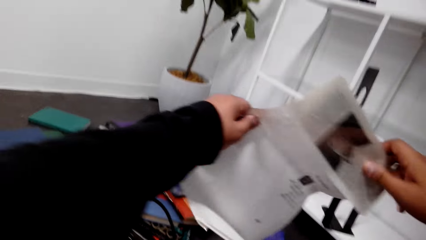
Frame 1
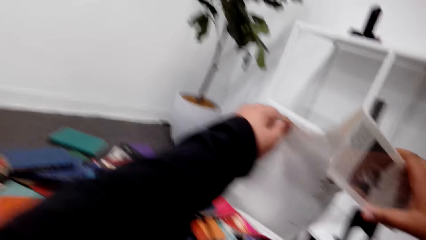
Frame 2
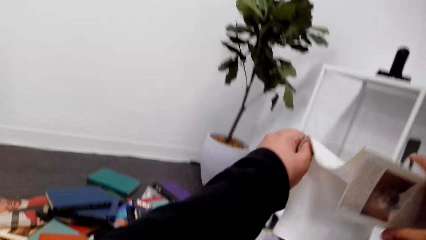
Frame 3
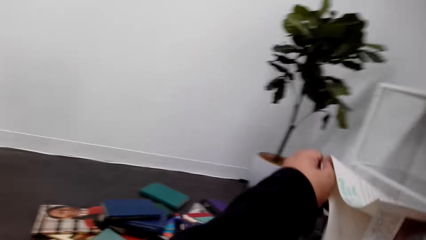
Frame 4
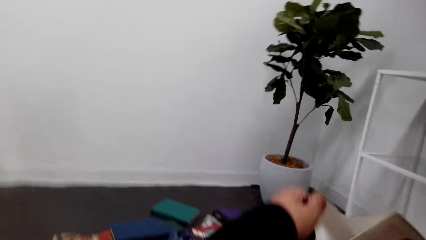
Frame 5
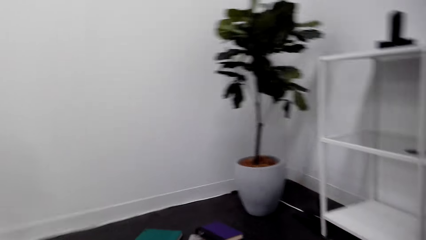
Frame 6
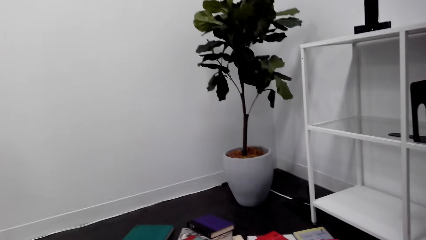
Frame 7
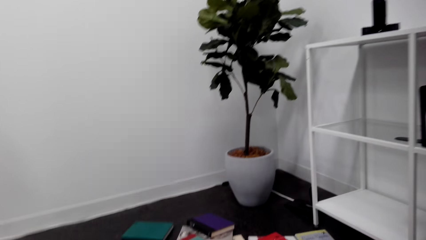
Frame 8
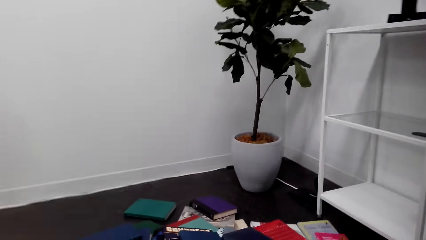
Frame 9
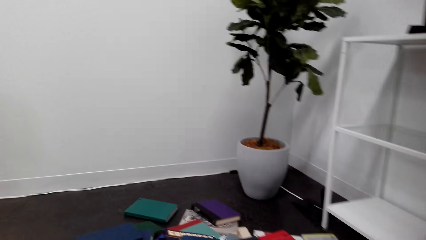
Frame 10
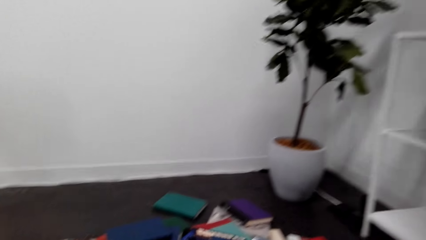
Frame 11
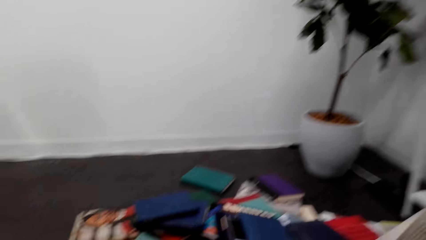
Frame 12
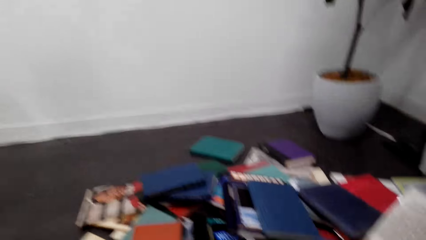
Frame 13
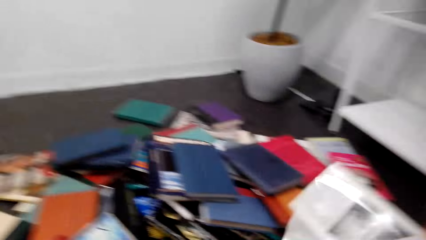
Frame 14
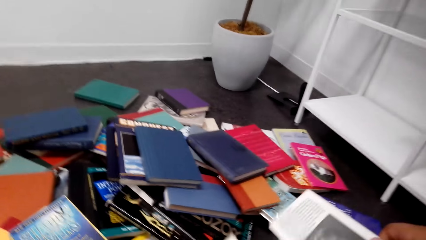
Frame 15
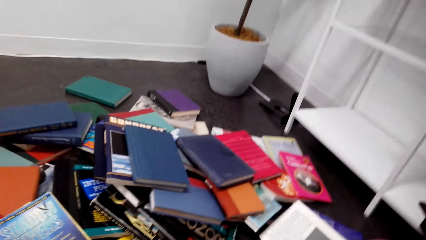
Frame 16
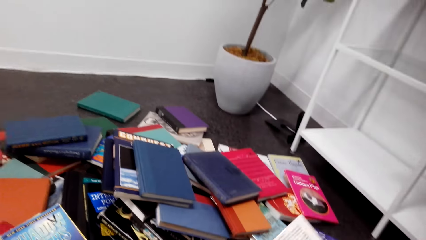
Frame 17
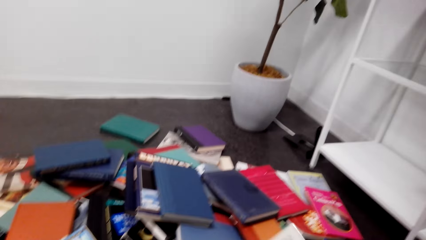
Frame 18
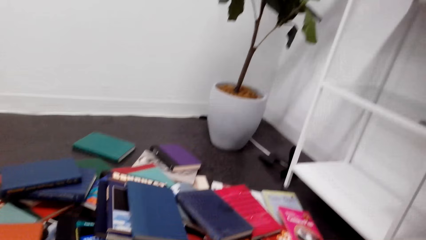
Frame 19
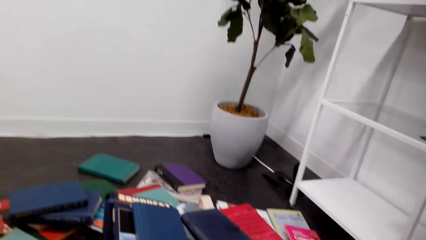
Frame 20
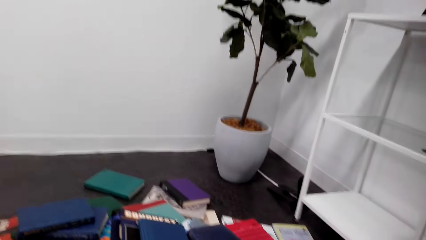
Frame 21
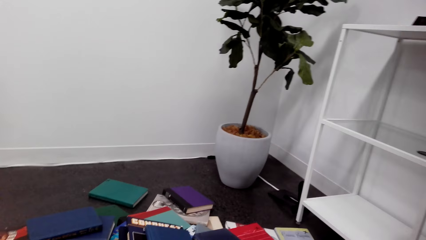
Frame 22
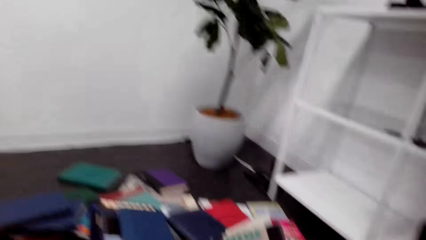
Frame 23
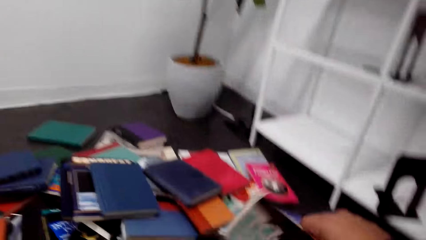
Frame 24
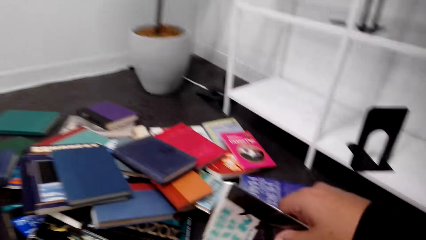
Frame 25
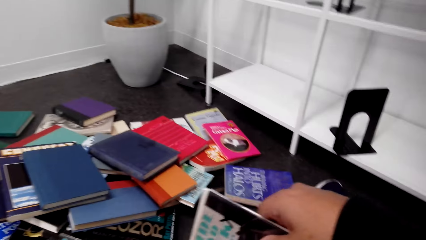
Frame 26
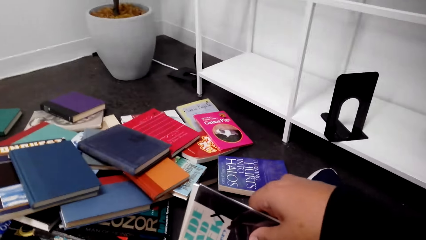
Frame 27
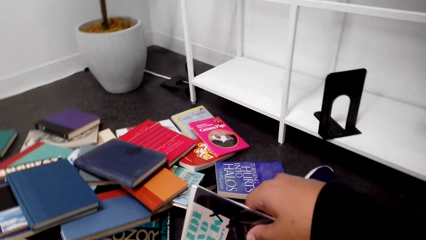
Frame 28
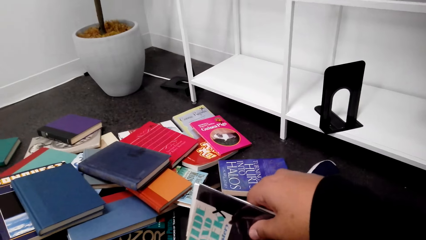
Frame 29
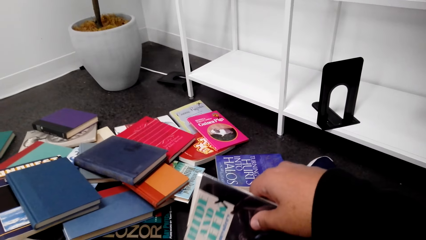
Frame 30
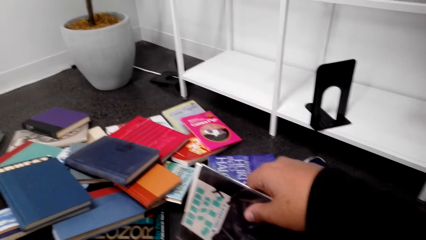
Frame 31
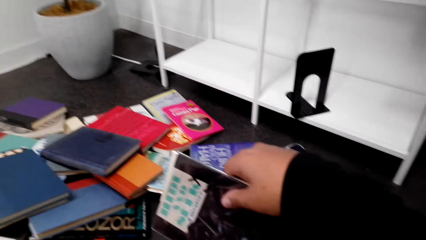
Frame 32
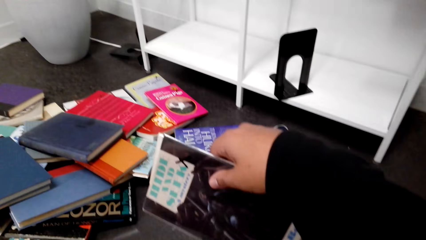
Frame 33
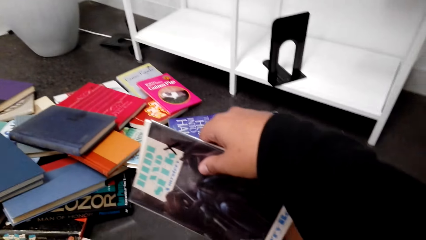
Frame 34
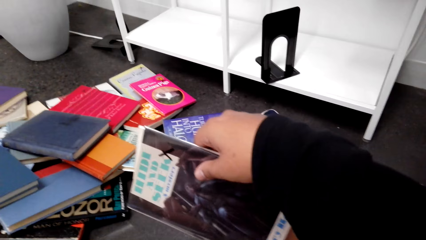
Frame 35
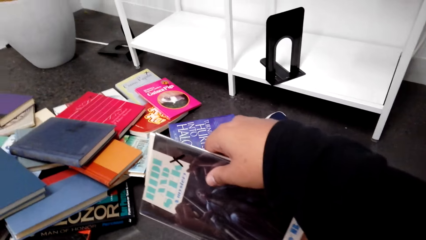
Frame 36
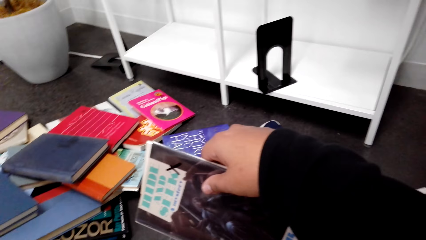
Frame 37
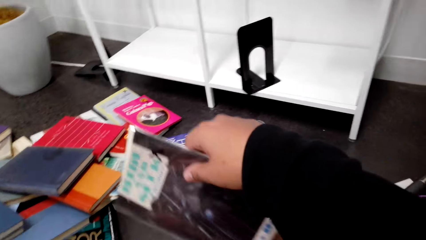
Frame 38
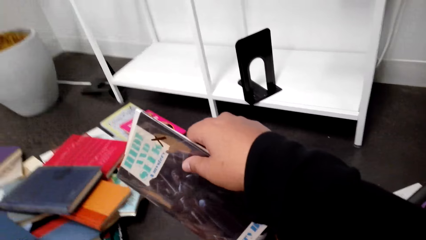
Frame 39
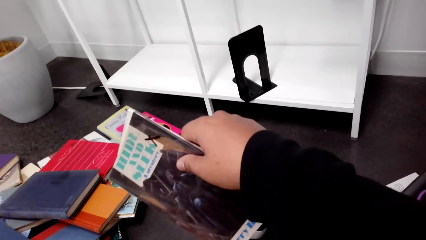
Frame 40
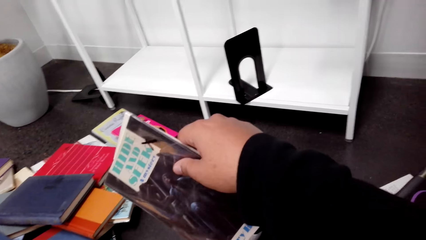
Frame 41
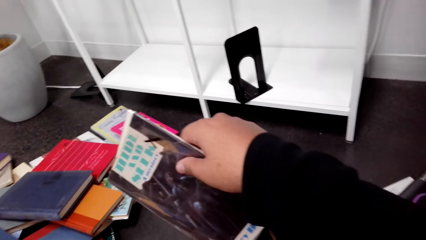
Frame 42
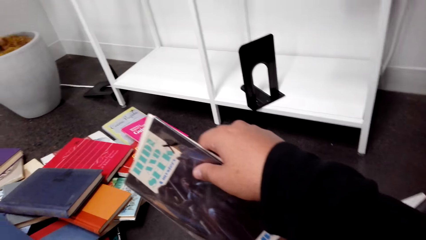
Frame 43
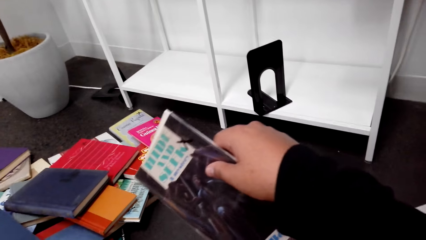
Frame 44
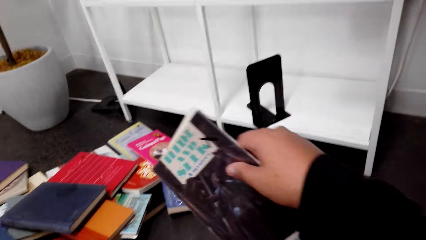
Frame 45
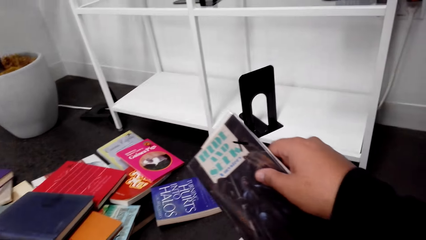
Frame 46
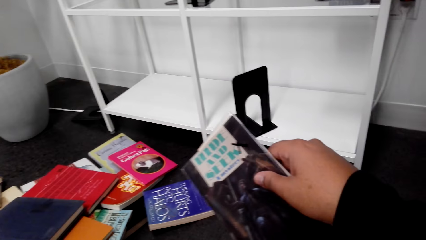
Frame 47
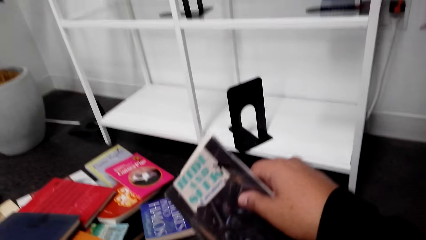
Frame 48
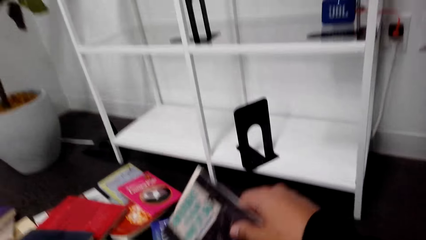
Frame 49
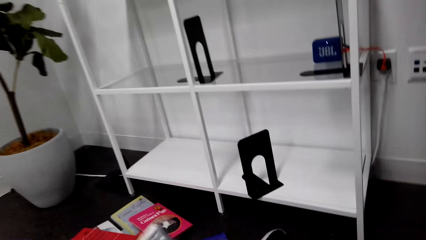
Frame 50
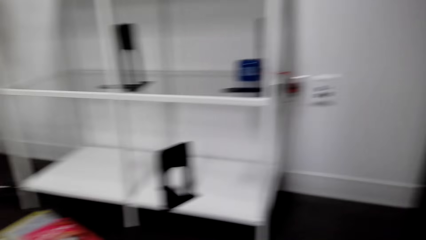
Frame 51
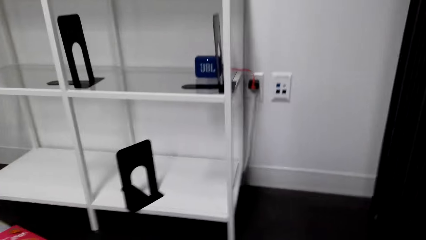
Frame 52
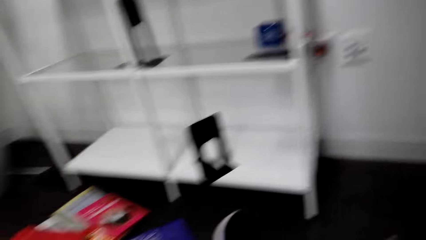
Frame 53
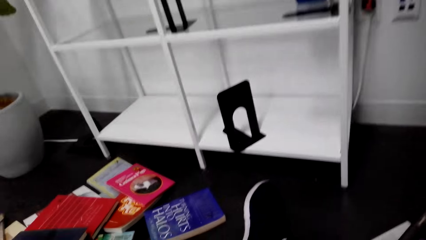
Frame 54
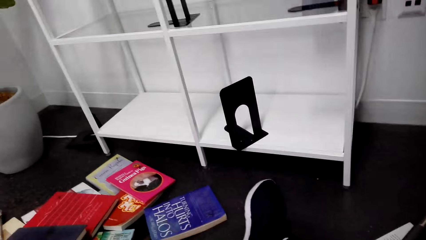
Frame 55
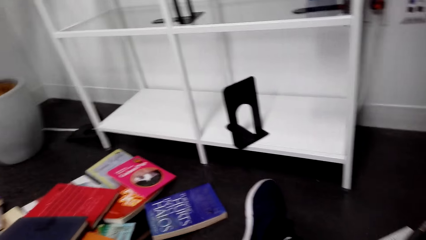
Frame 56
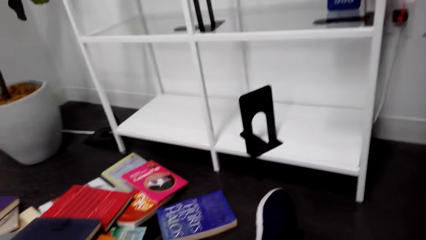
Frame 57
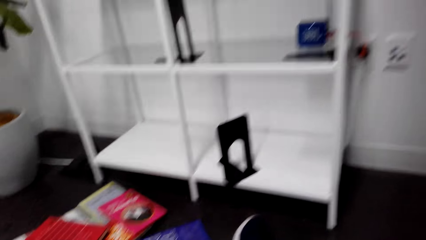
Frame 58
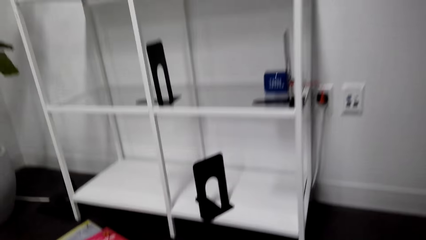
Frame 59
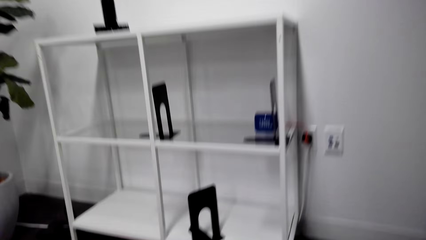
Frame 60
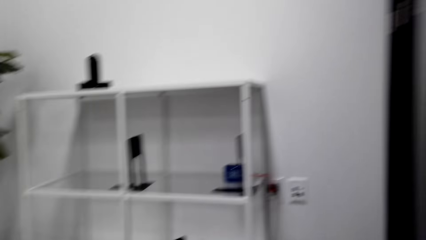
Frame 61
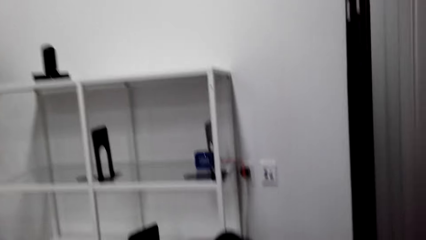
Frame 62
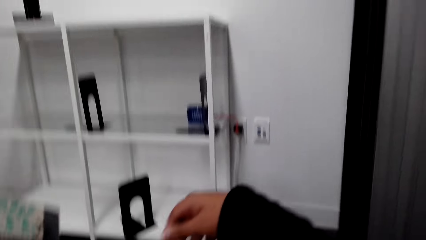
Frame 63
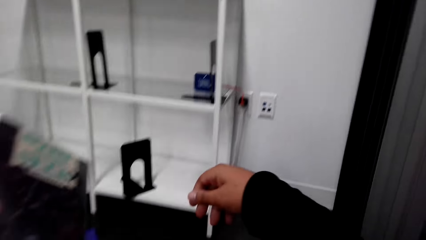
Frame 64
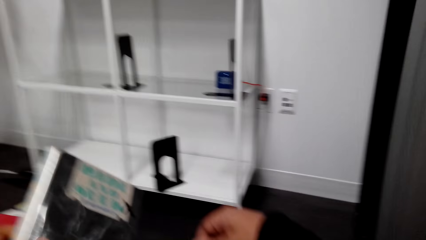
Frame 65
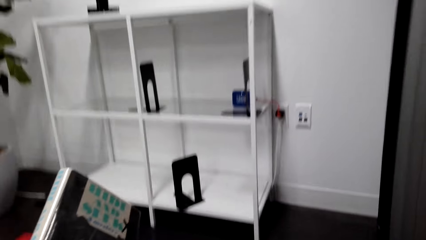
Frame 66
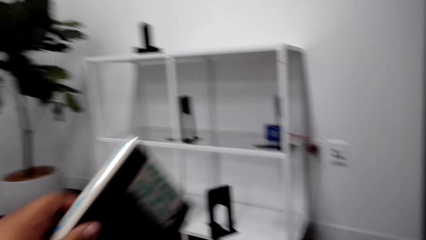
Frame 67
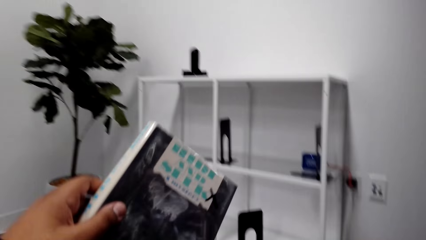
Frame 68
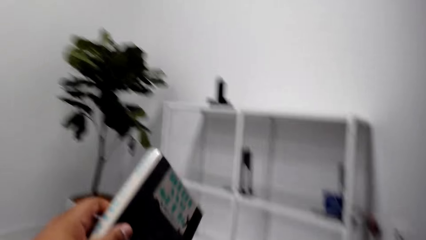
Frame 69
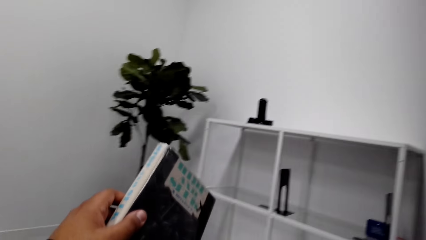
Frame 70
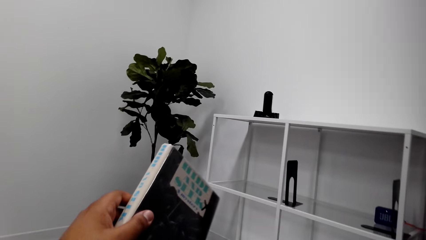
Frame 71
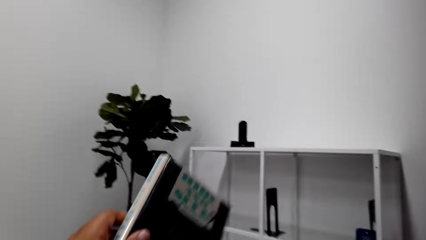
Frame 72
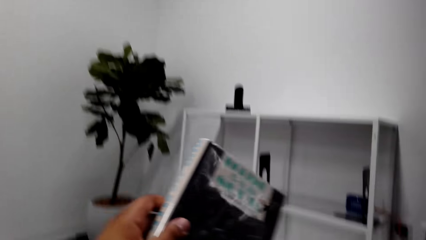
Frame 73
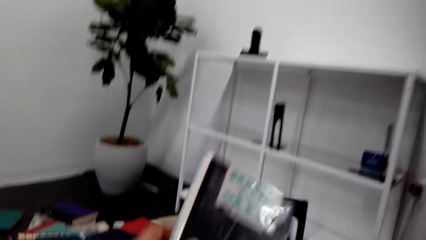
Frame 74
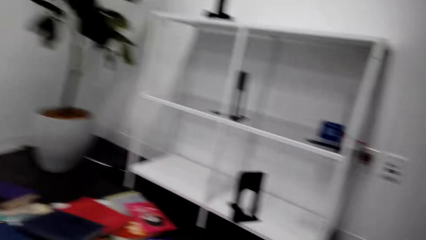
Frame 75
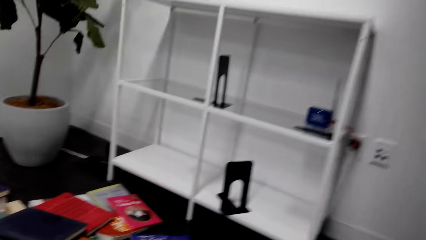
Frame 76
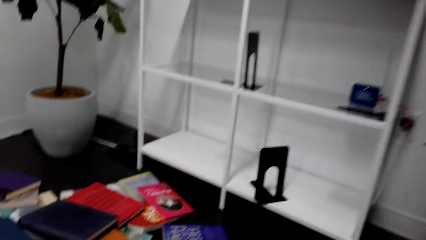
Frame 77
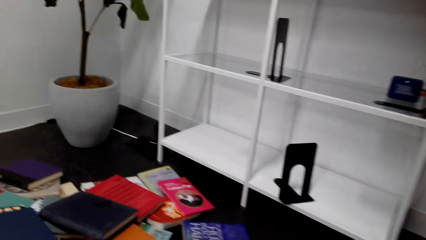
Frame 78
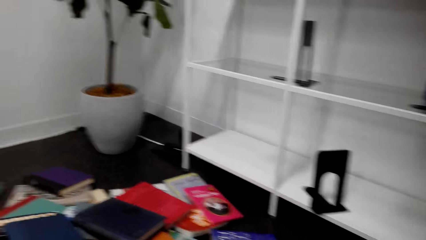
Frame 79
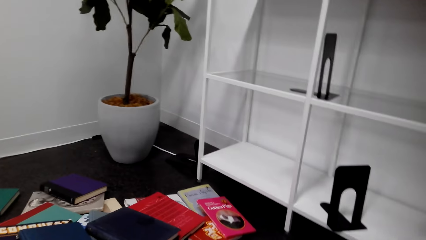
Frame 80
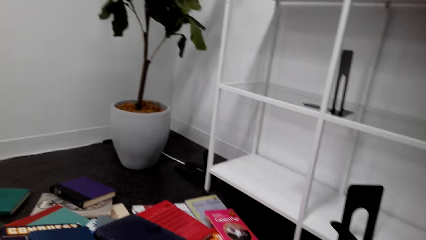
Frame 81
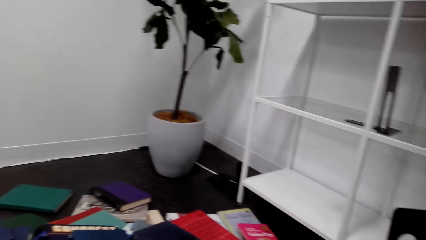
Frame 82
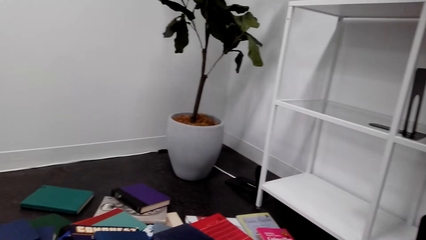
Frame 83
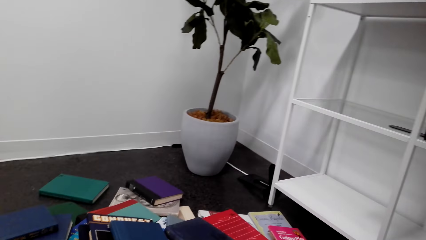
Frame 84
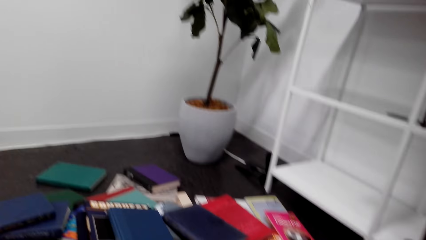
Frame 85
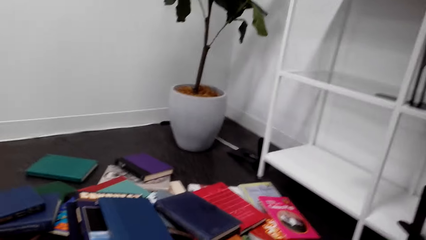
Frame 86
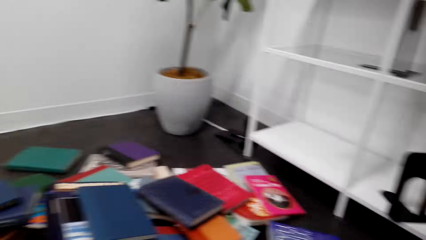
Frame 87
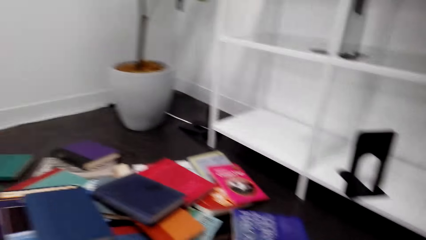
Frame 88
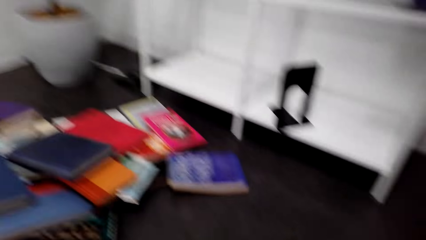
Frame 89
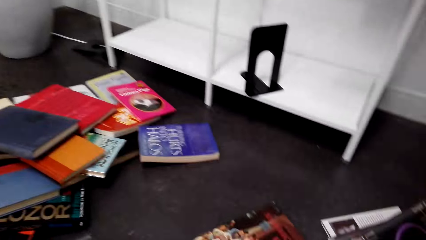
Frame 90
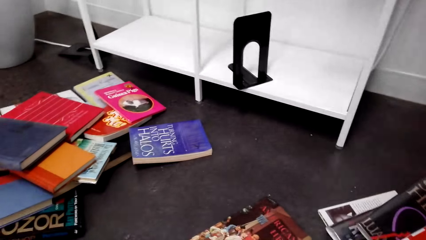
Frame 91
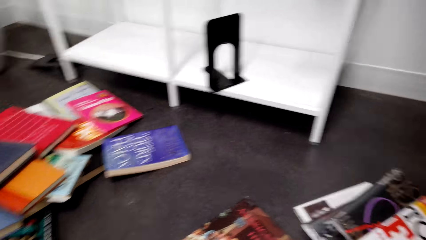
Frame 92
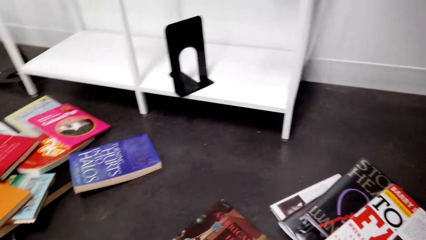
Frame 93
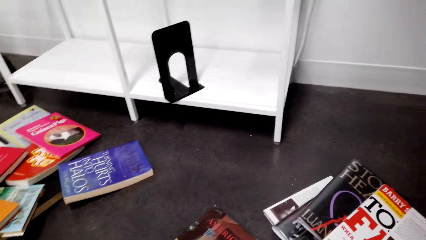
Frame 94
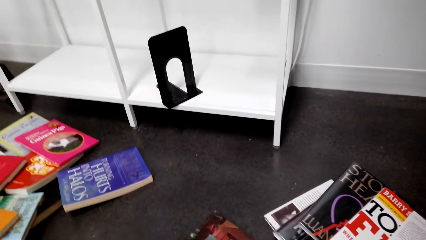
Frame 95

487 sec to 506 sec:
The camera wearer closes a brochure. They look around the floor. They hold a book. They look around the floor. They look around the house. They look around the floor.
